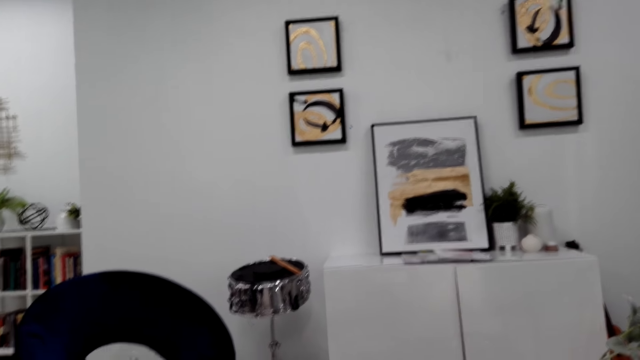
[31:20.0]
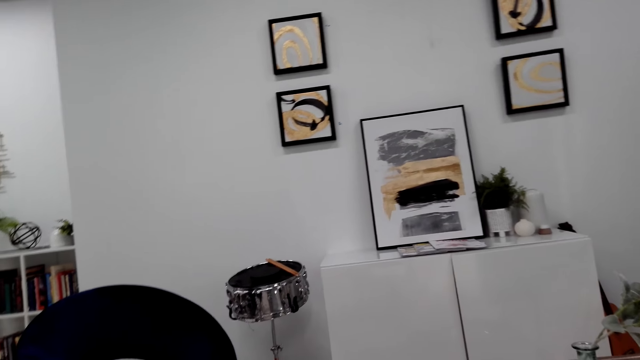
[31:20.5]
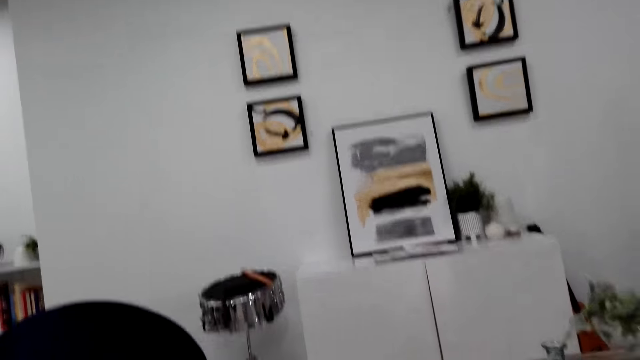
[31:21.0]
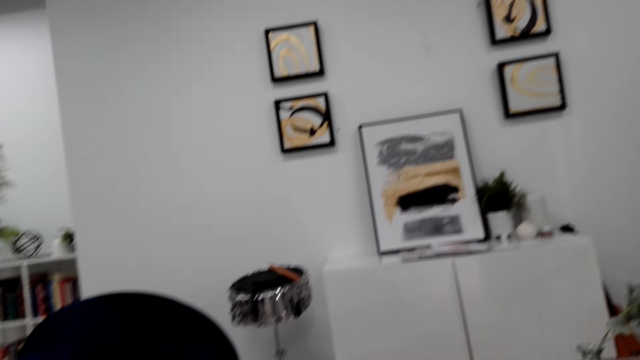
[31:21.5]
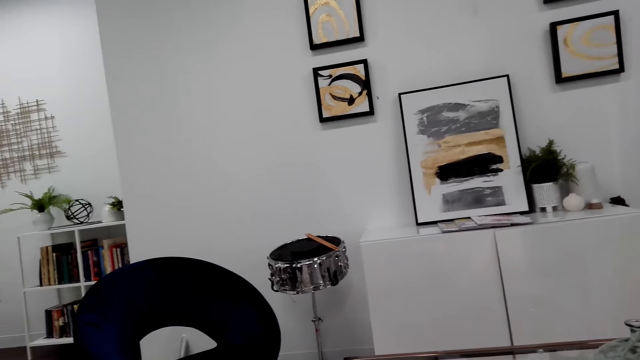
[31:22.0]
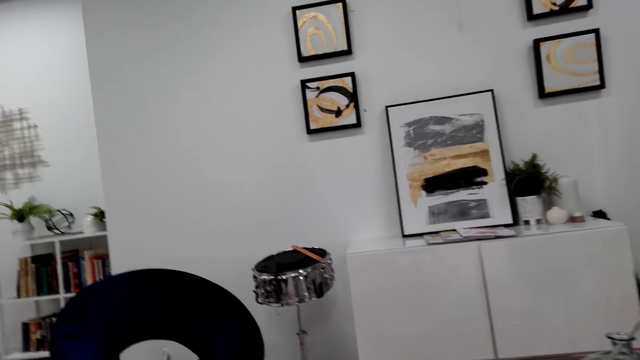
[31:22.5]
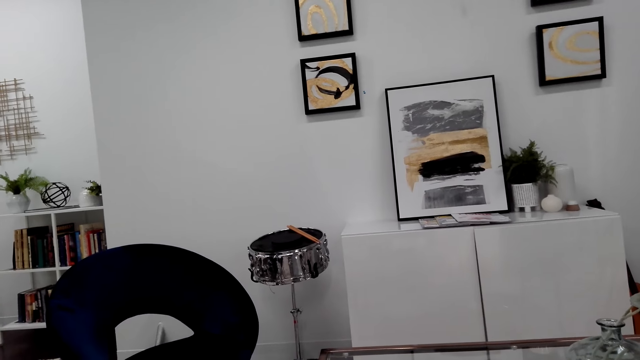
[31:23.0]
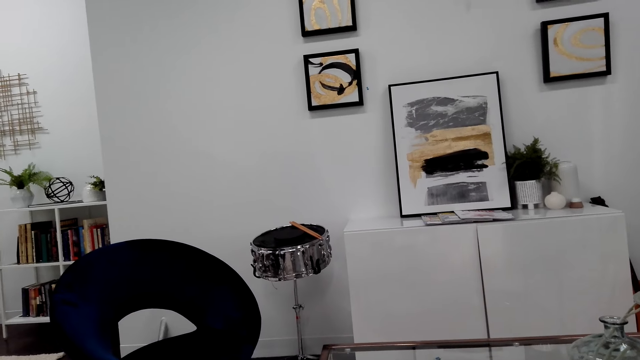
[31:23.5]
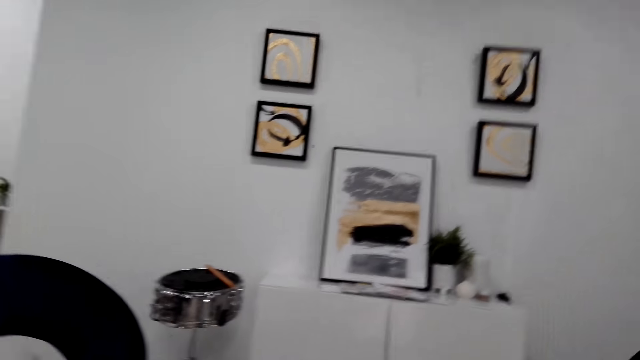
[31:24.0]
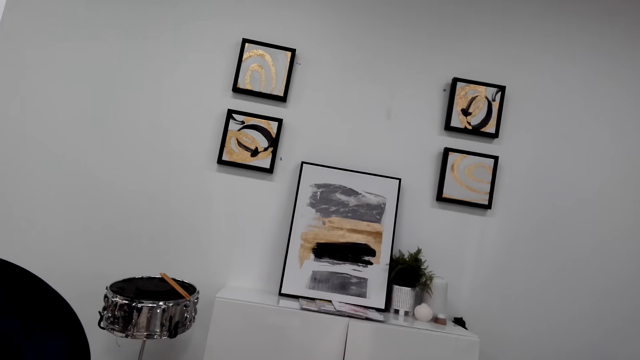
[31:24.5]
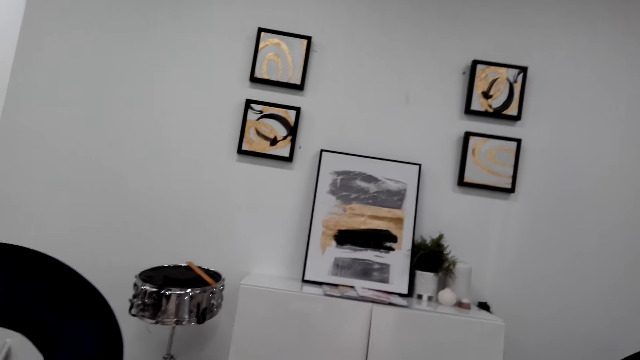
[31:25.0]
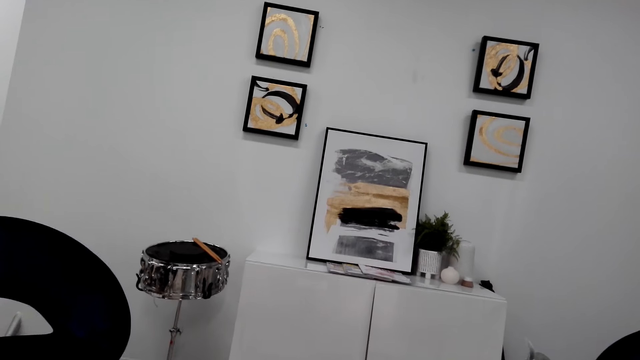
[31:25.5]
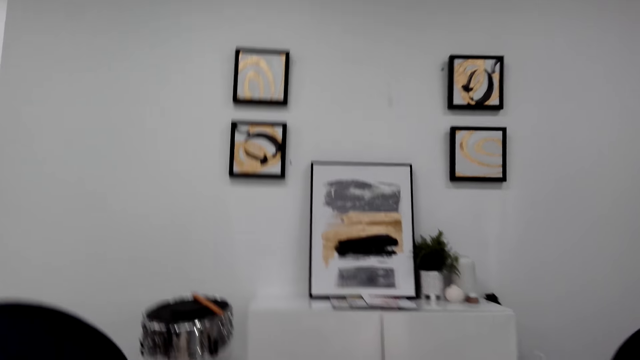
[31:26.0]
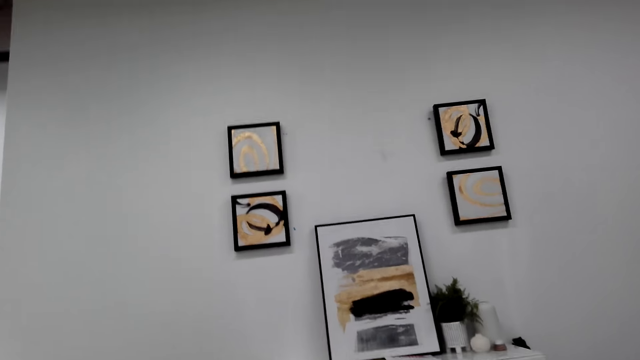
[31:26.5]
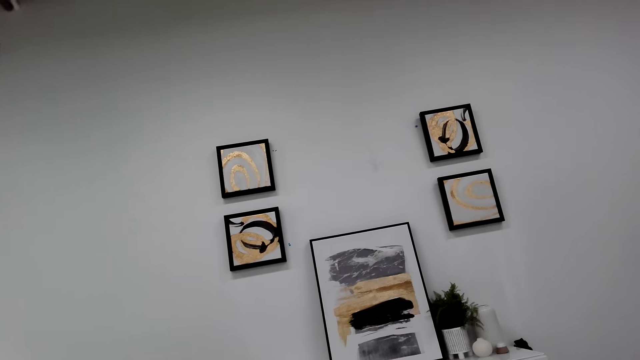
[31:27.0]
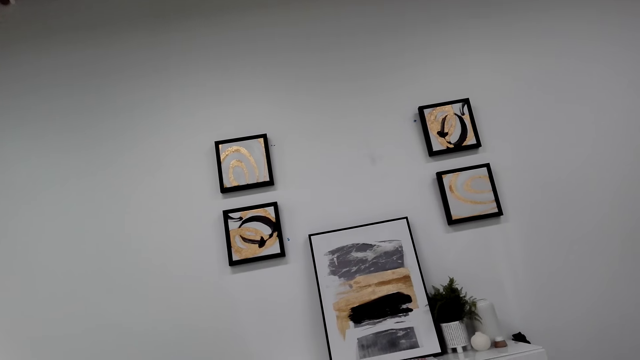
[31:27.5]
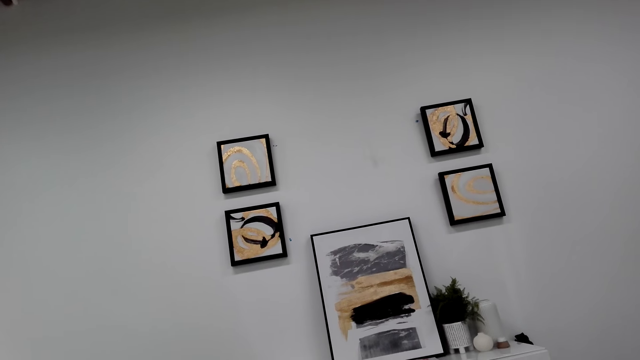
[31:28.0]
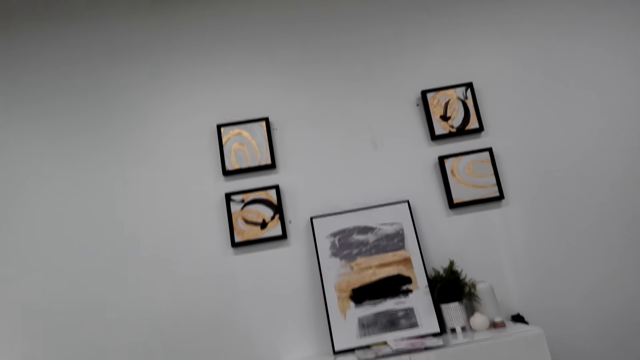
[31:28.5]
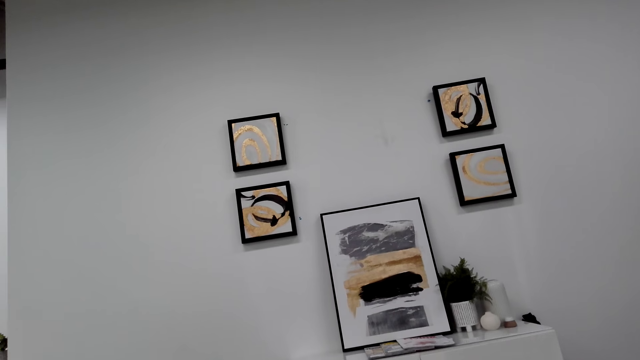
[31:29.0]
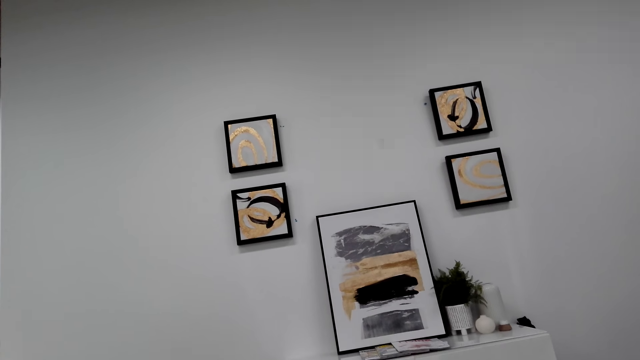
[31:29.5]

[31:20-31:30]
The camera wearer looks at the paintings on the wall.

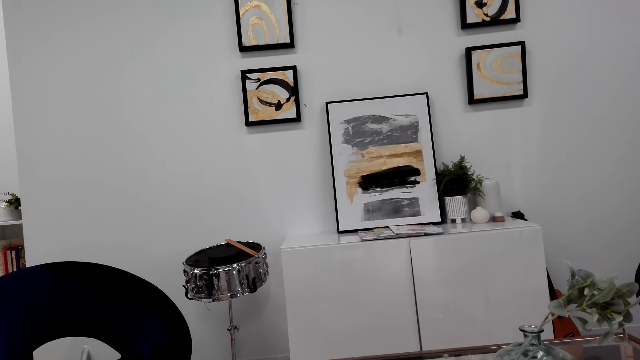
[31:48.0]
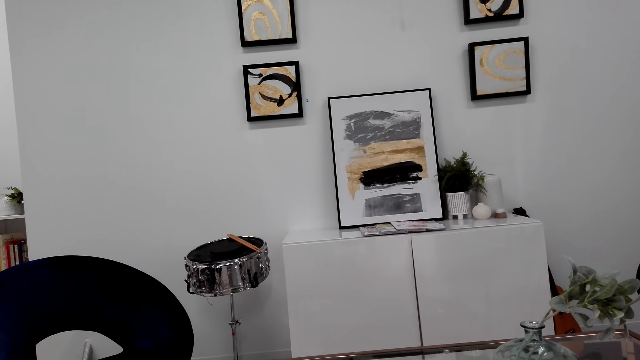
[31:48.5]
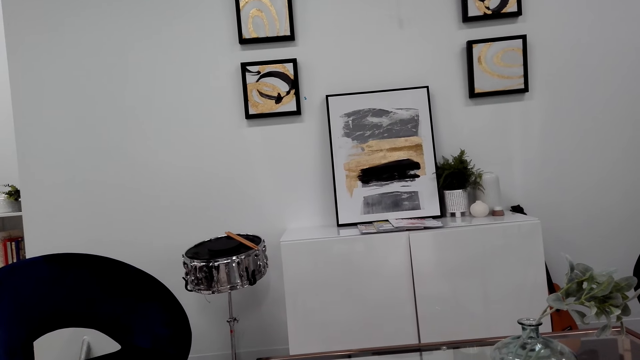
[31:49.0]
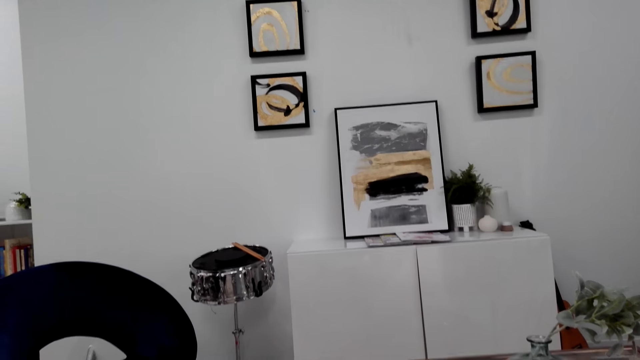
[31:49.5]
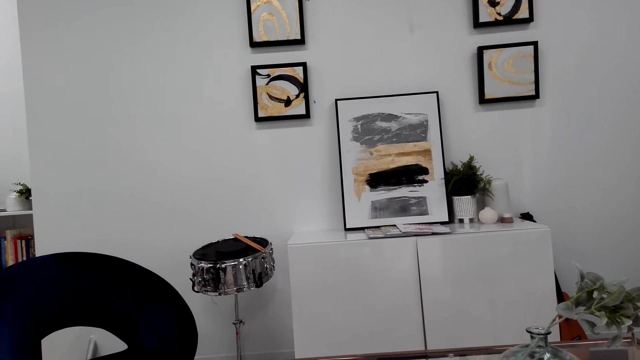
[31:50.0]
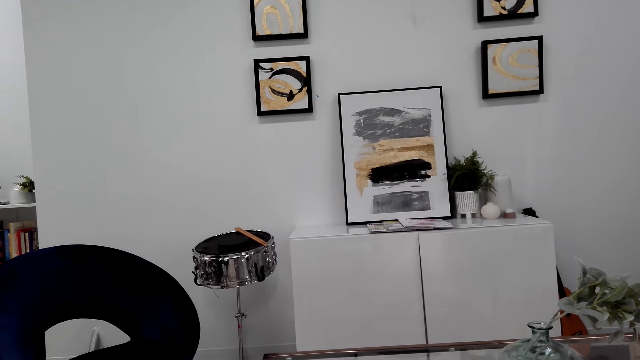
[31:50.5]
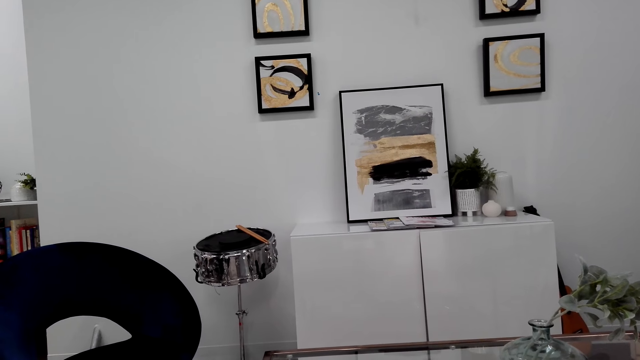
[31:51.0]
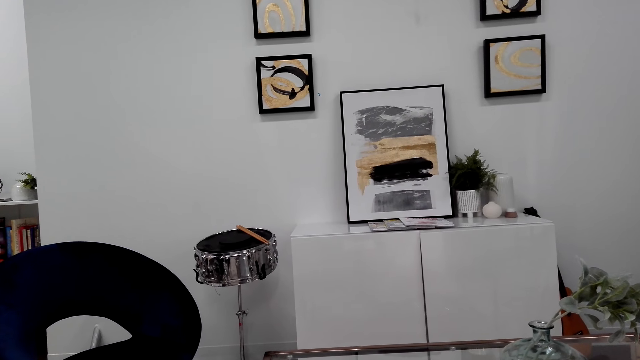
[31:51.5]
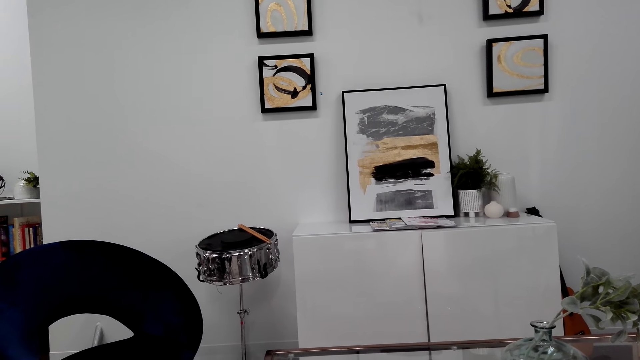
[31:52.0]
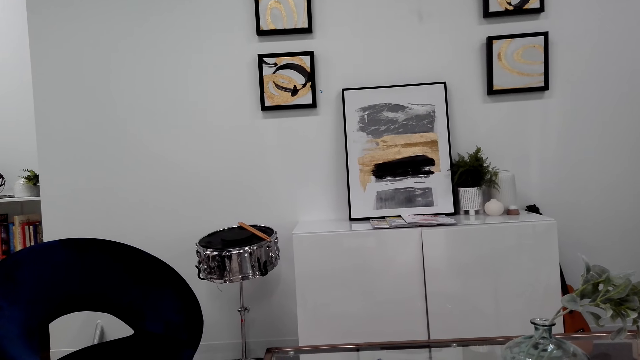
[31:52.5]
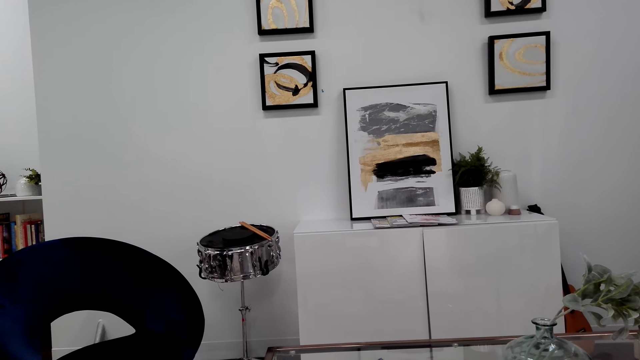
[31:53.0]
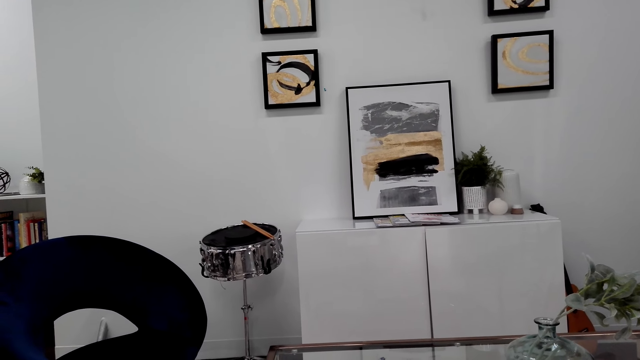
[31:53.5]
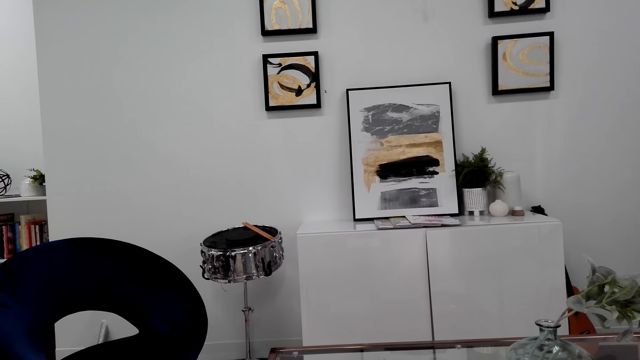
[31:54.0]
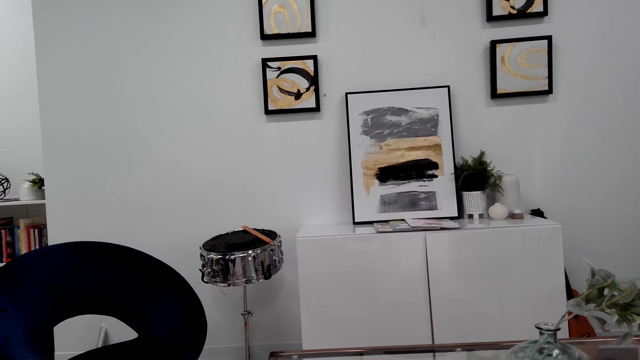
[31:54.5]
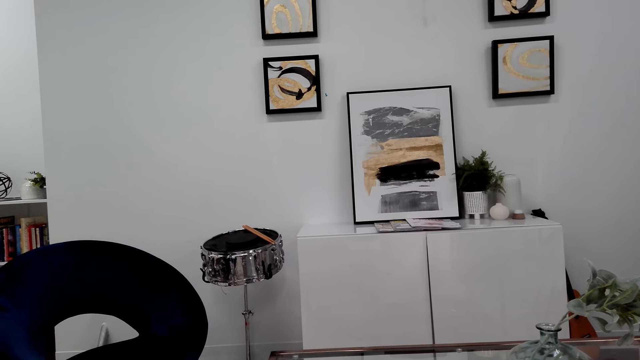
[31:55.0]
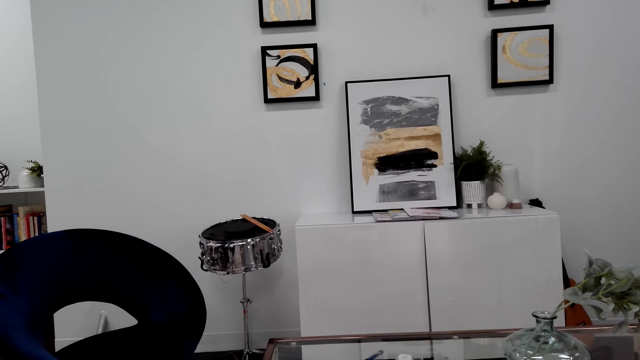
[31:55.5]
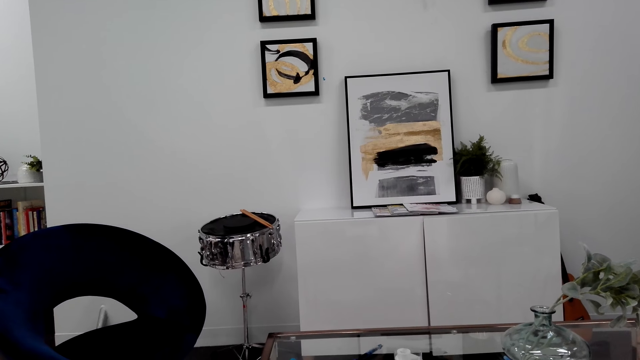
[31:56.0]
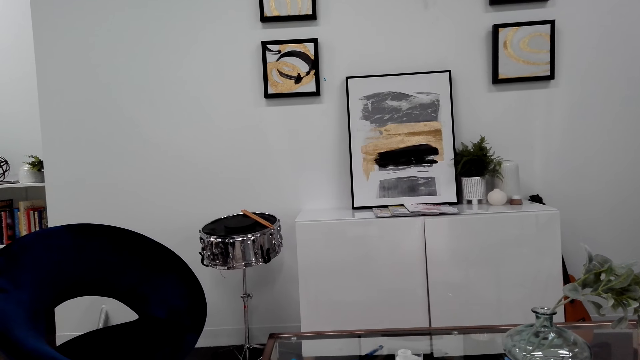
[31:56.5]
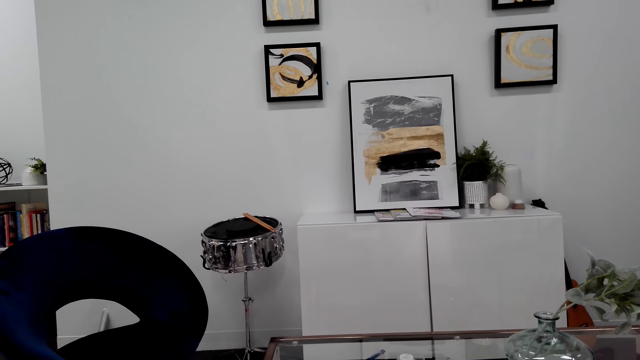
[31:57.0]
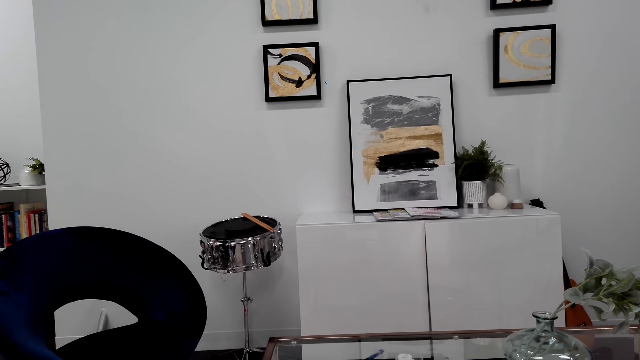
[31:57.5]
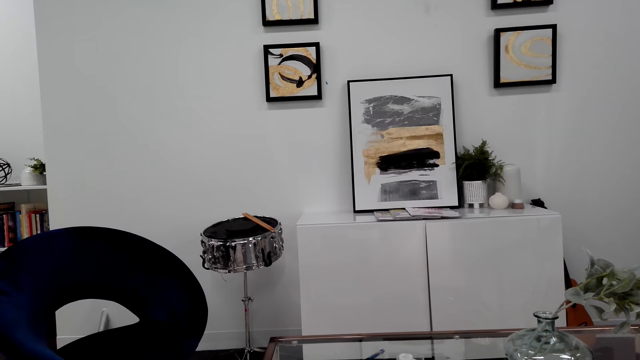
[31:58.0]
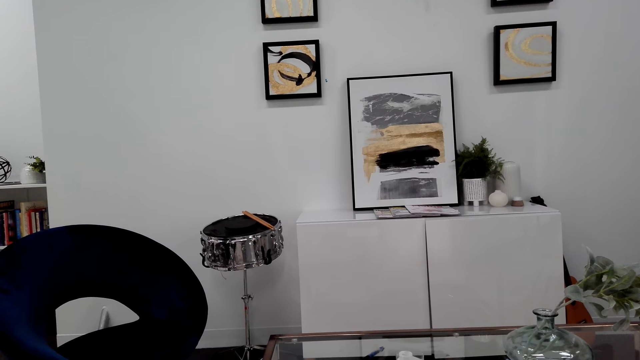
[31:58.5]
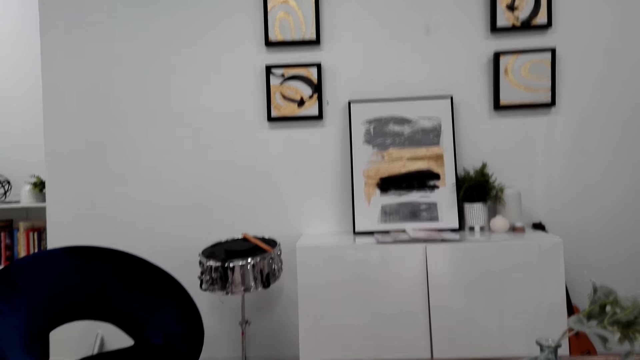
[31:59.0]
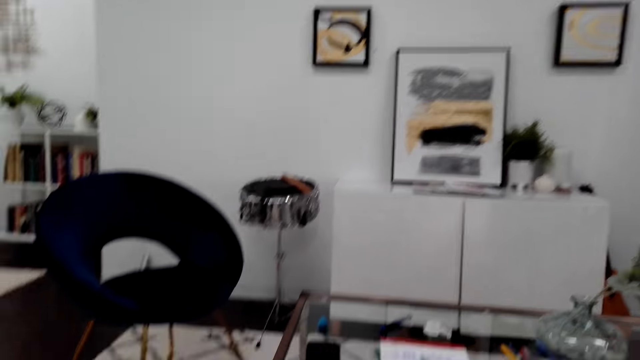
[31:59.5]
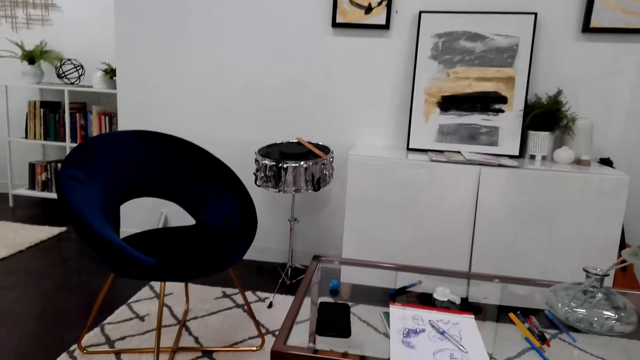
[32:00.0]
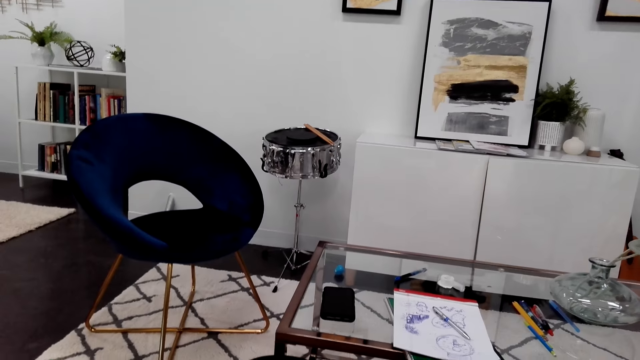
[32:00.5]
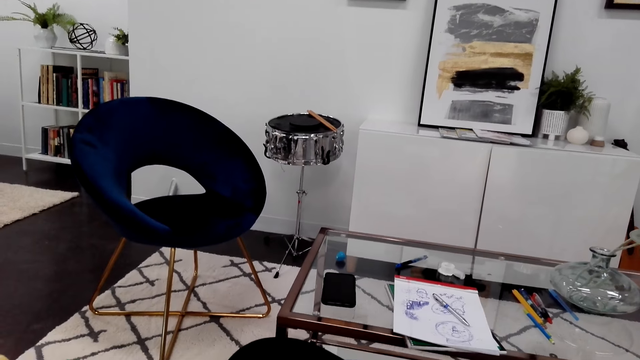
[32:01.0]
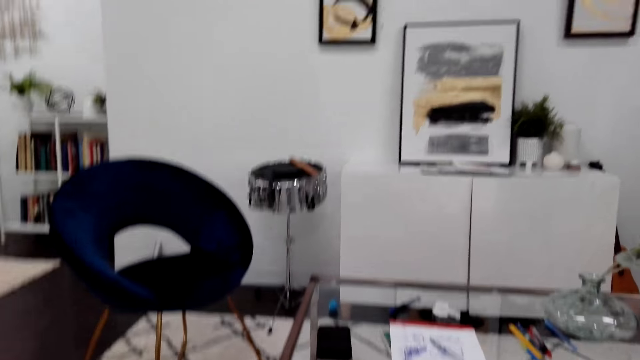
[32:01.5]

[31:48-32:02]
The camera wearer dialogues with someone. They look around. They dialogue with someone.
